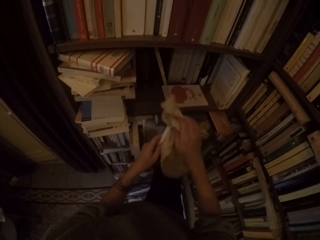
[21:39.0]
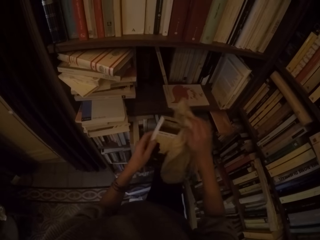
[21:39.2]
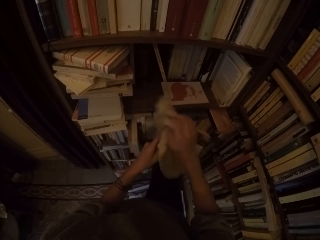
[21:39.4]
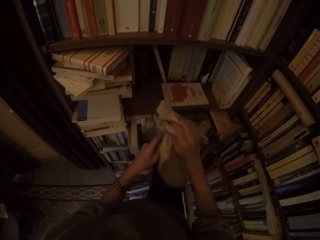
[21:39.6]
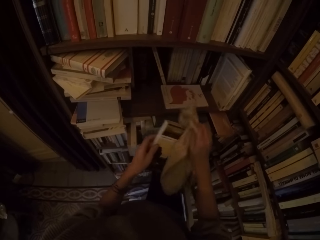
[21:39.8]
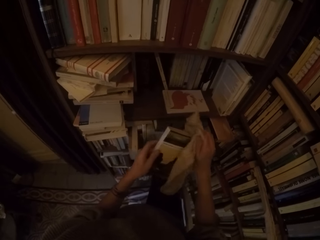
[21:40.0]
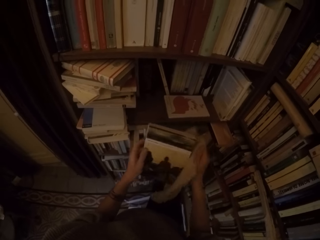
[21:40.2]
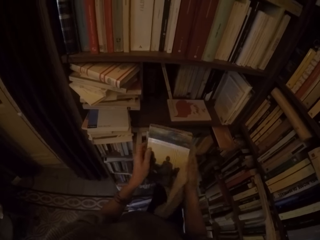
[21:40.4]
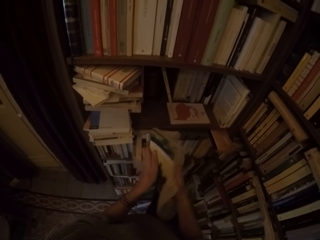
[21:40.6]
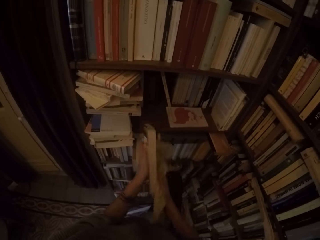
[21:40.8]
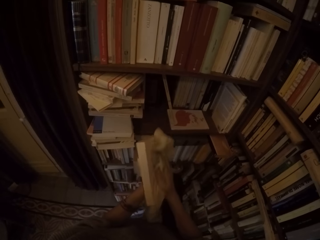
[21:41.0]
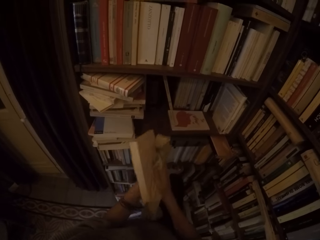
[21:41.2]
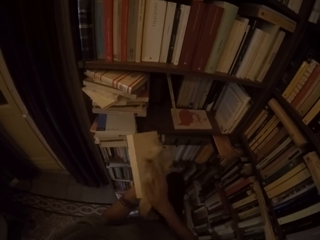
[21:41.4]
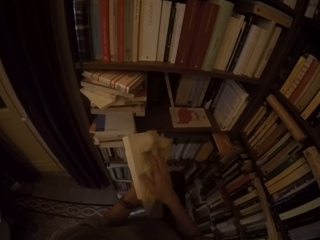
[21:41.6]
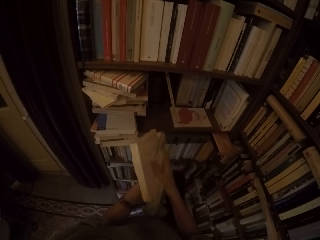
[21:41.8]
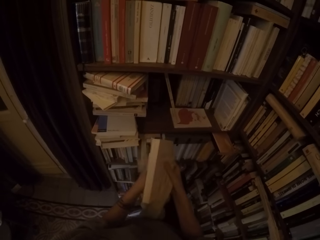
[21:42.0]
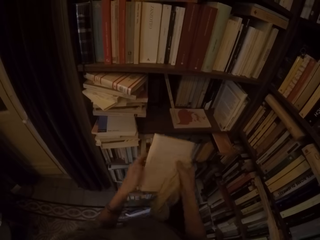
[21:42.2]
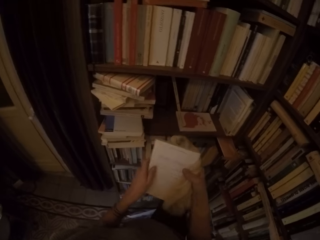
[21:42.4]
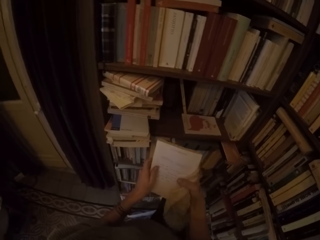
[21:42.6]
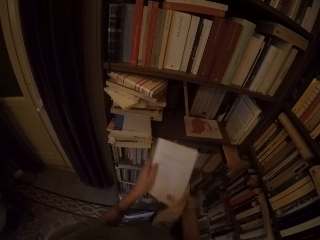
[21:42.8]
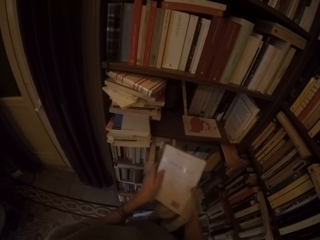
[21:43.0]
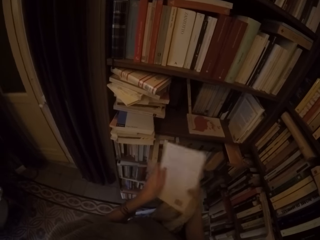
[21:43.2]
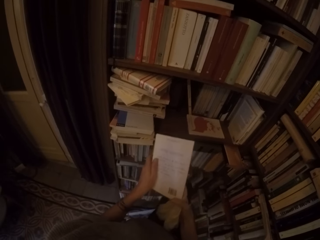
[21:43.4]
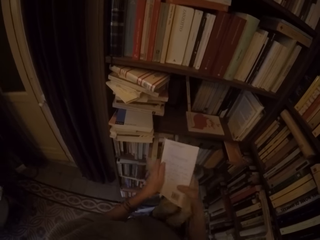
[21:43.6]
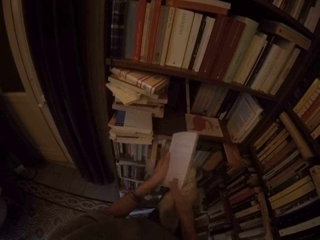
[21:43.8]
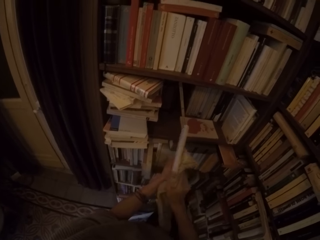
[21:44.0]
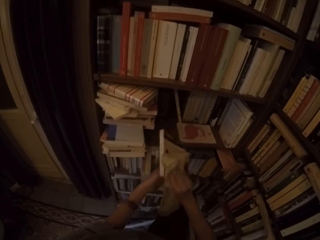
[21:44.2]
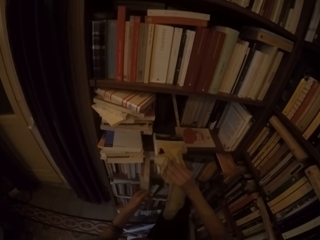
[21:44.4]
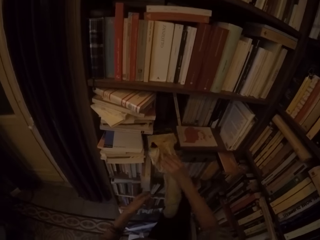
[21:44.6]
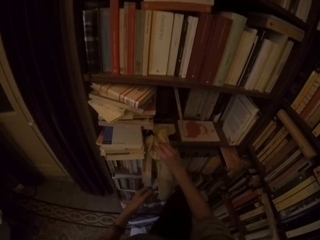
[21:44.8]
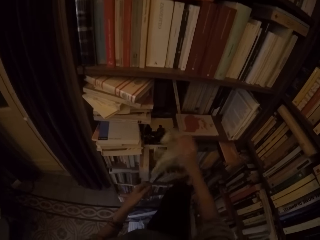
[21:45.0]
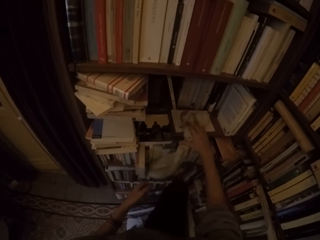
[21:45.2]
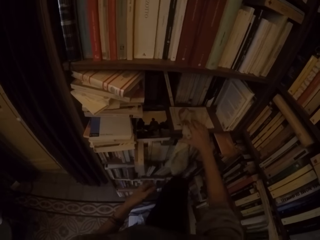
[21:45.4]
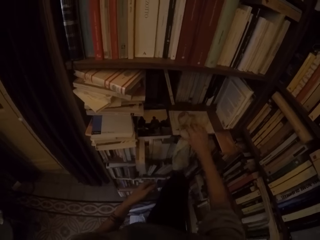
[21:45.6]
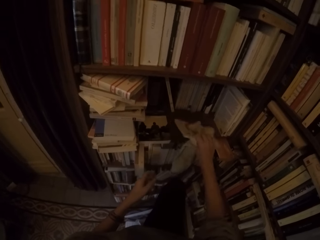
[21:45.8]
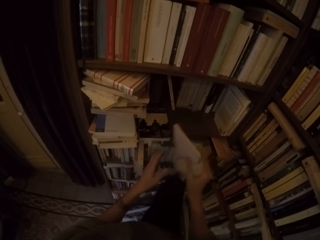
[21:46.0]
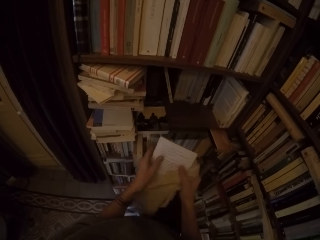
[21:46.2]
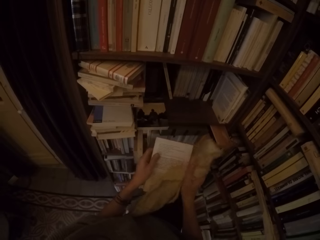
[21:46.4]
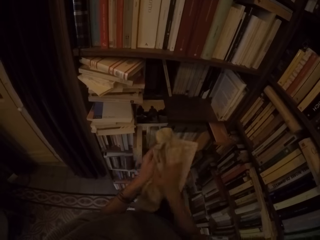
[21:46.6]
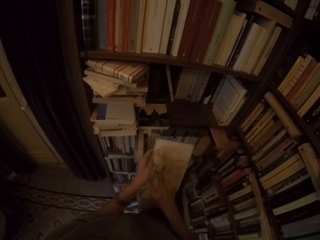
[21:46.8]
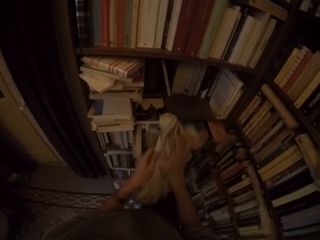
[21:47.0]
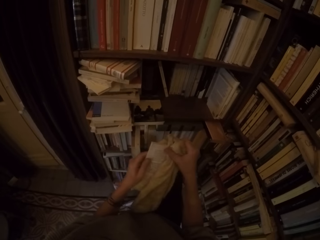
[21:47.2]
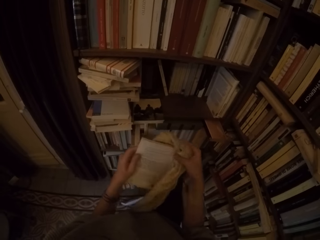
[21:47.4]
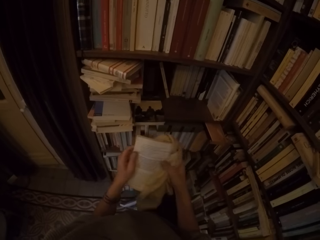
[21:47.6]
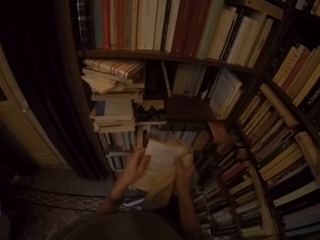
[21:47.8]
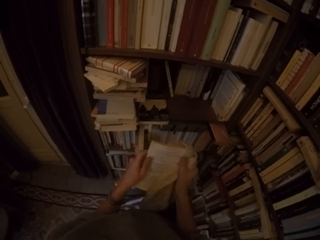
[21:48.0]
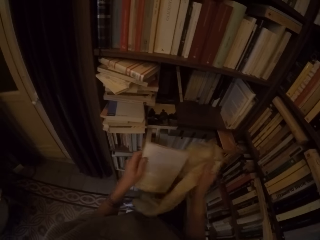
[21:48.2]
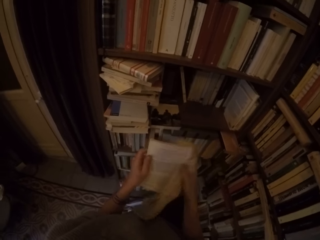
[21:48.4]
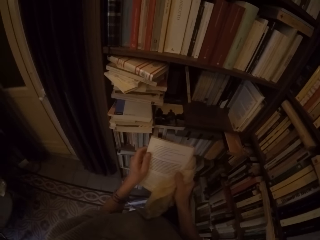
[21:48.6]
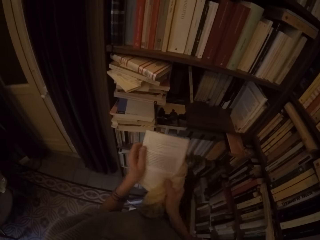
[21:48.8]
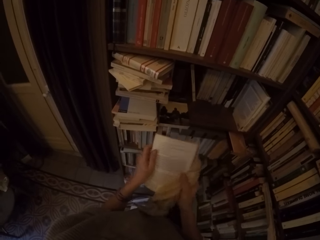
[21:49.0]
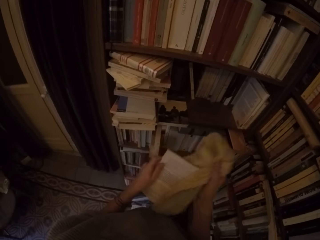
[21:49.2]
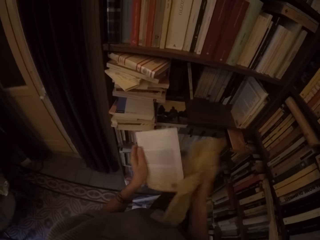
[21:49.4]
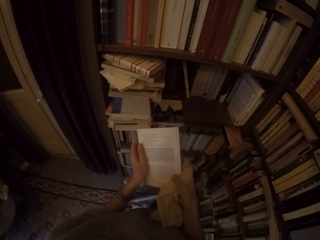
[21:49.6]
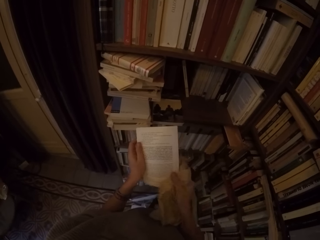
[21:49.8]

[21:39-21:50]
The camera wearer turns the book around with both hands. She cleans the book with the rag with her right hand. She places the book on the bookshelf with her right hand. She picks a book from the bookshelf with her right hand. She cleans the book with the rag with her right hand.

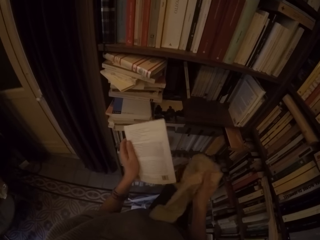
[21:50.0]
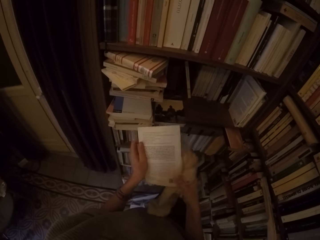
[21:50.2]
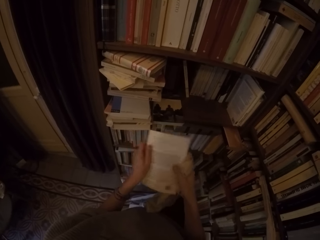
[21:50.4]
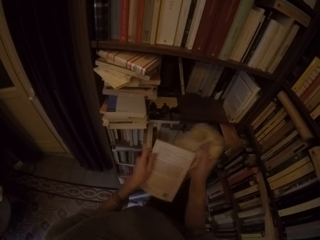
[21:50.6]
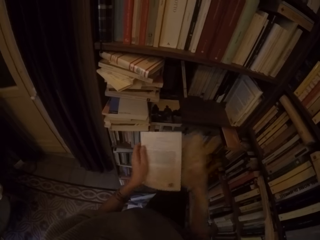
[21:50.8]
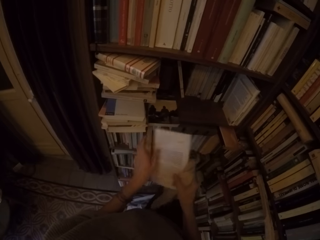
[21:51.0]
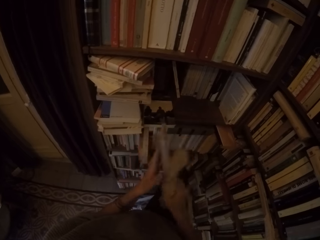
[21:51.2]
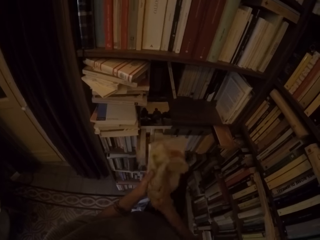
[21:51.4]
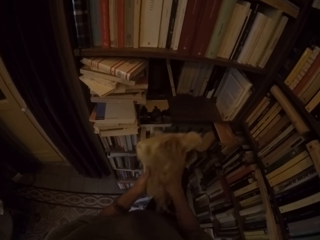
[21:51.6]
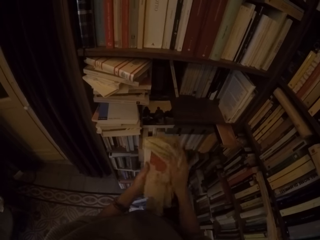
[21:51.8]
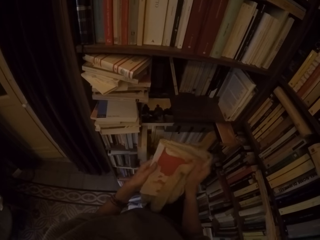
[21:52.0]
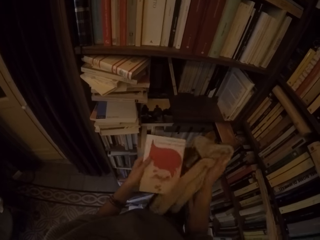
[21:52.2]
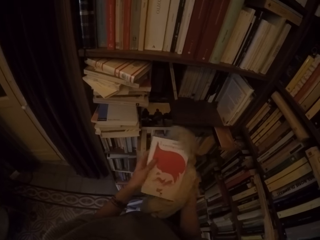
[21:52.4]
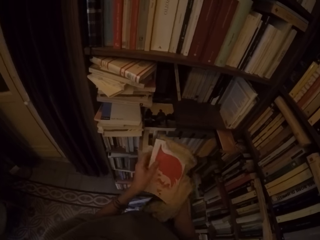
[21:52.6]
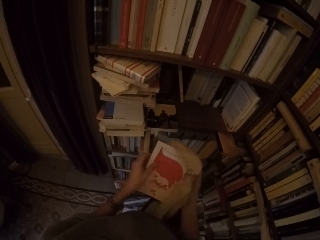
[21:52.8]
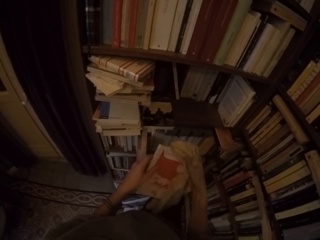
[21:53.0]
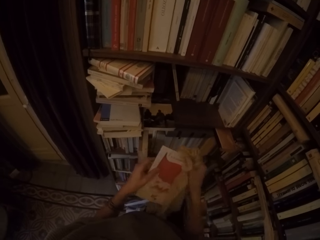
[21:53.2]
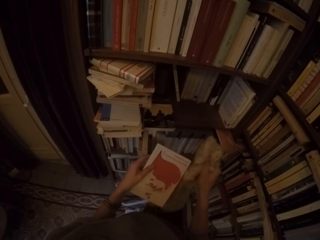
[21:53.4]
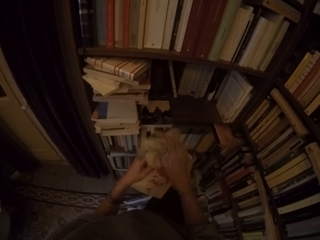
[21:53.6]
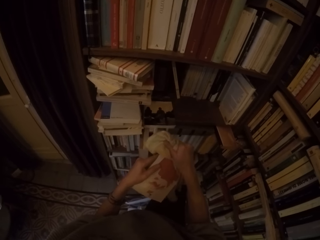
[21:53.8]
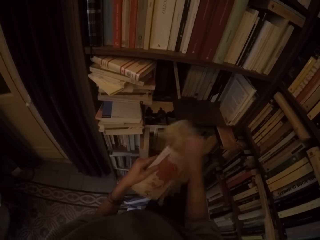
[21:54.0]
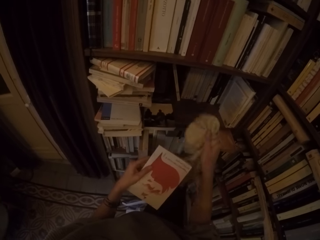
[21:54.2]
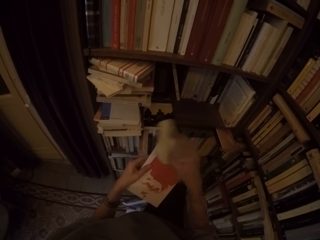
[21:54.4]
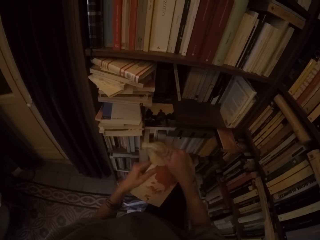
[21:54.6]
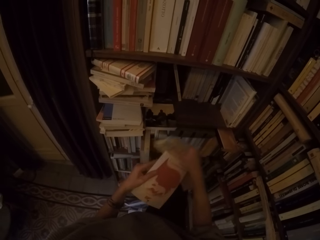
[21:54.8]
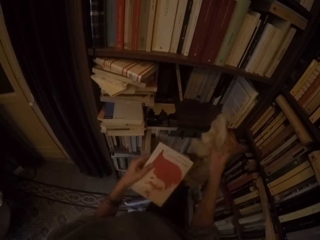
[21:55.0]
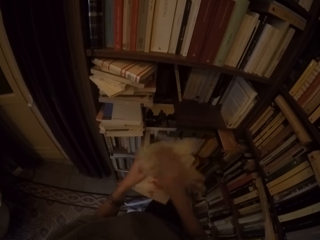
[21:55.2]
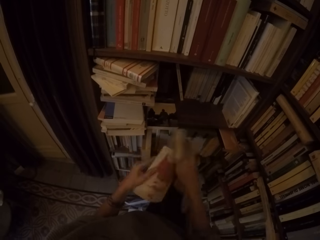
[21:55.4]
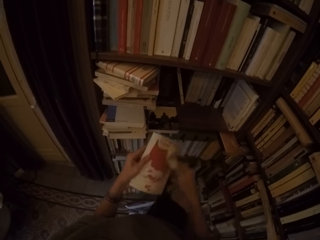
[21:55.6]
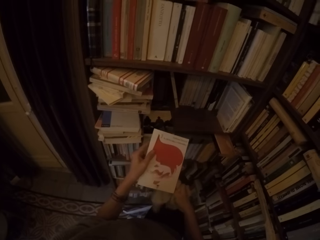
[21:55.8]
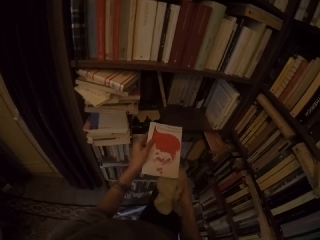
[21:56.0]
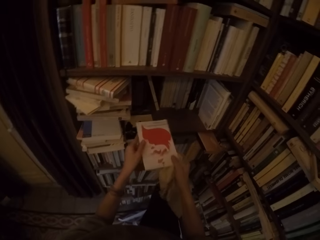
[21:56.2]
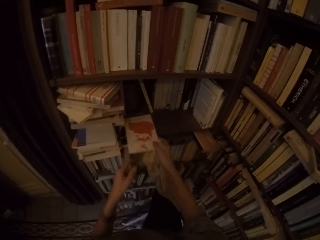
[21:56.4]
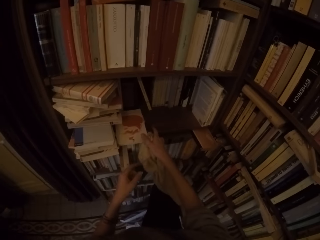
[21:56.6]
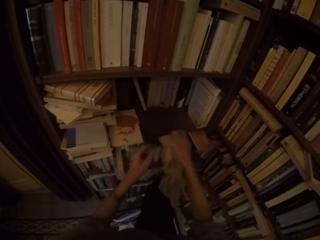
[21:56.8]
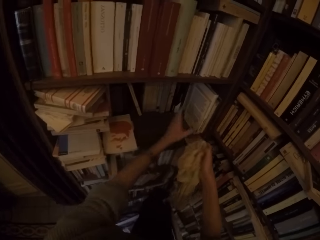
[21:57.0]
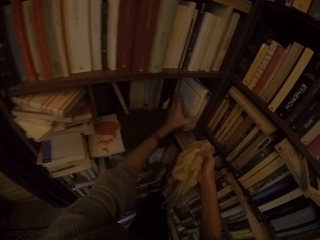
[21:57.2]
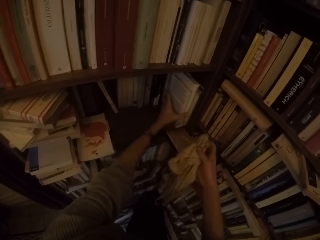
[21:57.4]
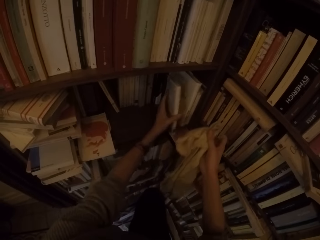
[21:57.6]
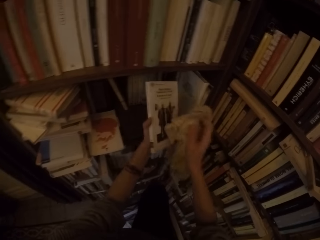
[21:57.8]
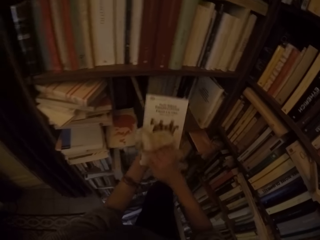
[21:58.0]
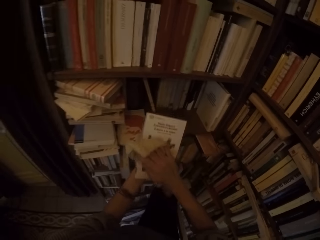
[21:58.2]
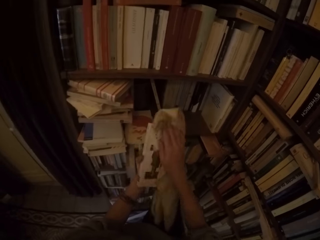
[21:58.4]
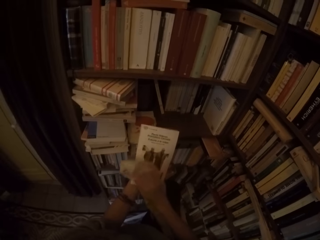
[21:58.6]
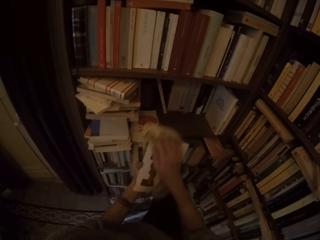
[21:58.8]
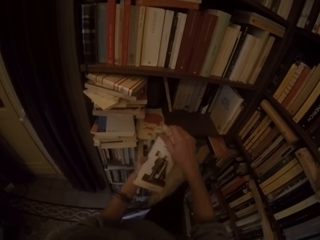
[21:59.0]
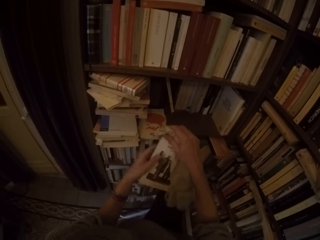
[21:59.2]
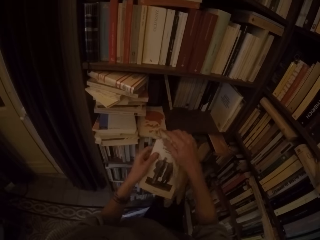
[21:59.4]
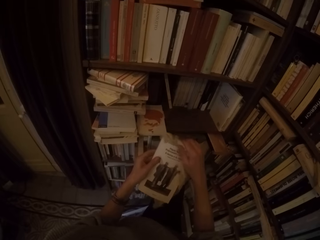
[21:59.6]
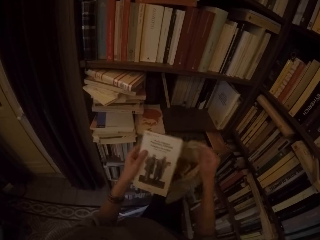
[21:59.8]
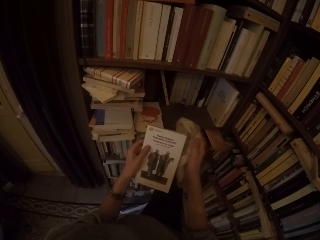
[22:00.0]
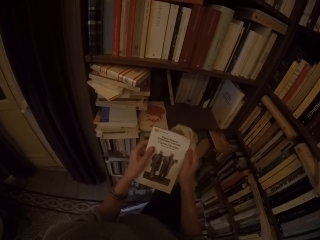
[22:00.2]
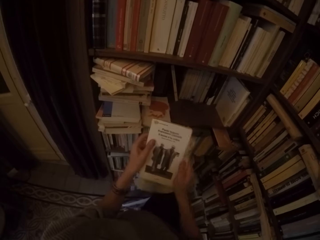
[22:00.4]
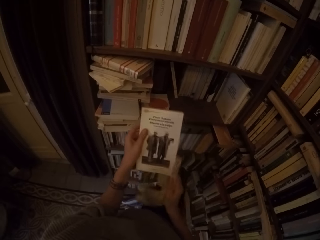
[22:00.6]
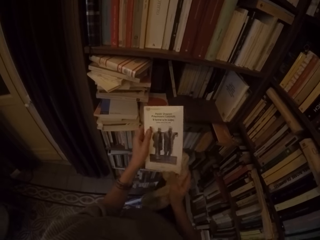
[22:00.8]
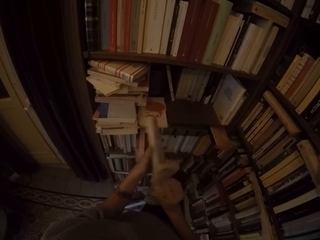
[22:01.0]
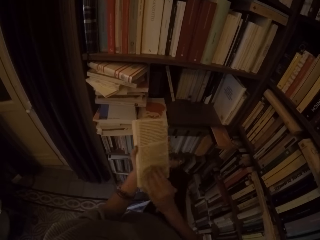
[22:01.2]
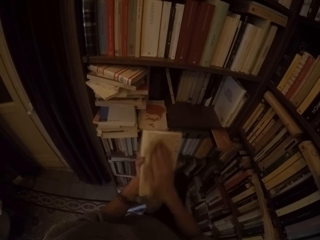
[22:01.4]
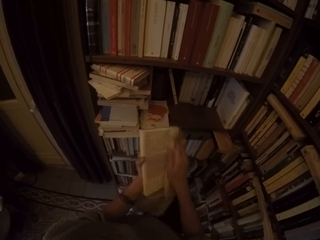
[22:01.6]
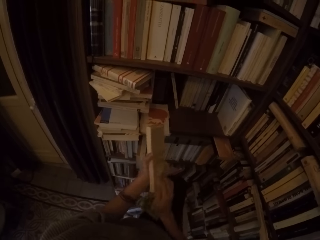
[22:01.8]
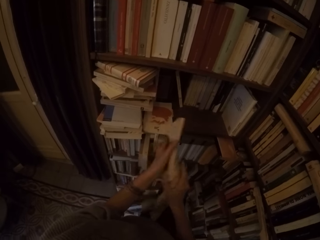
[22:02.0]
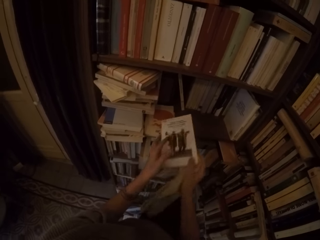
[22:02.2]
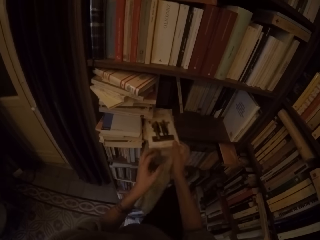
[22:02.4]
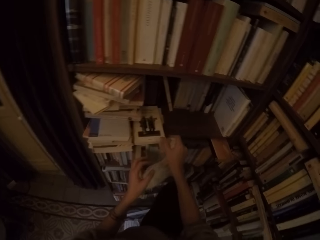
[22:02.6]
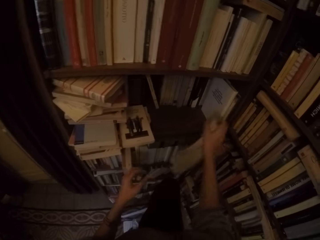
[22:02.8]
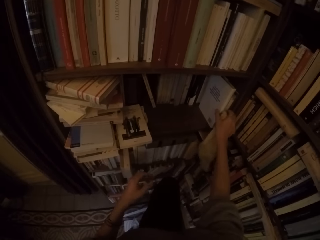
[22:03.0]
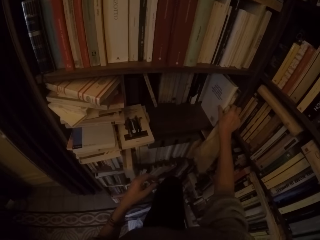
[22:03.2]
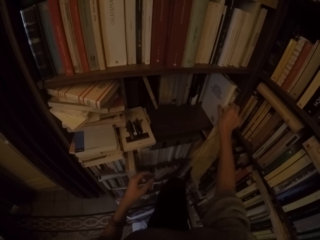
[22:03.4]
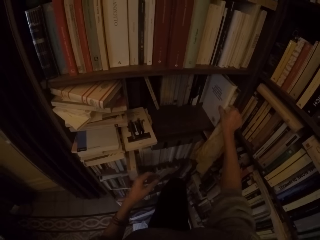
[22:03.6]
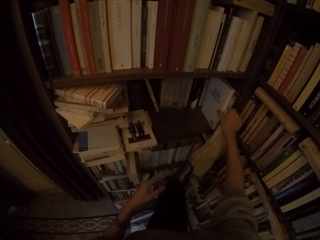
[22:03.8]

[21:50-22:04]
The camera wearer turns the book around with both hands. She cleans the book with the rag with her right hand. She places the book on the bookshelf with her right hand. She picks a book from the bookshelf with her left hand. She cleans the book with the rag with her right hand. She turns the book around with both hands. She cleans the book with the rag with her right hand. She picks a book from the shelf. She places the book on the bookshelf with her right hand.
